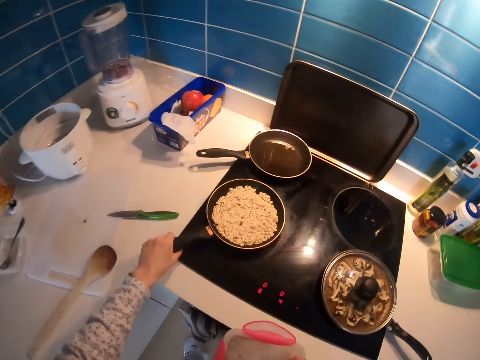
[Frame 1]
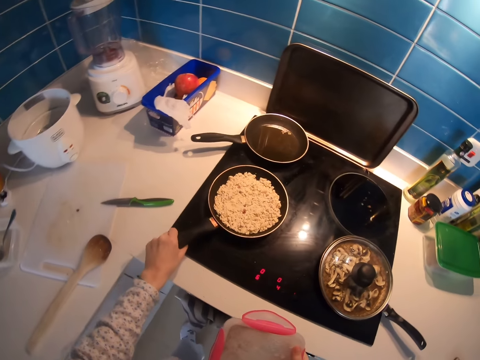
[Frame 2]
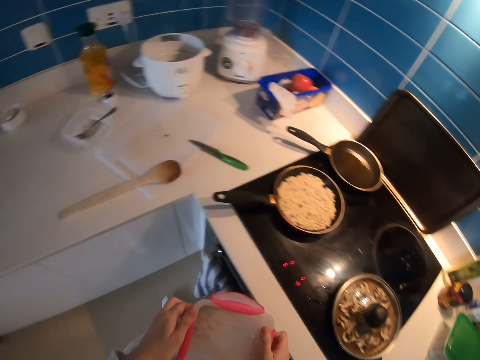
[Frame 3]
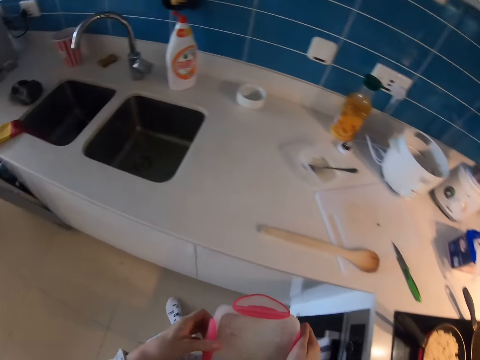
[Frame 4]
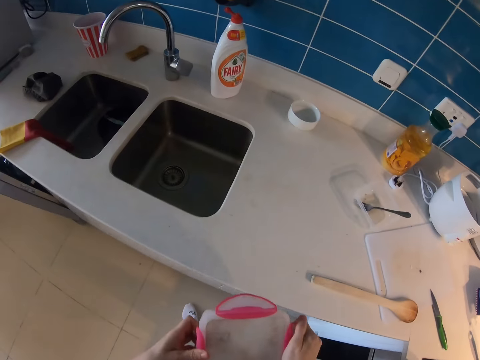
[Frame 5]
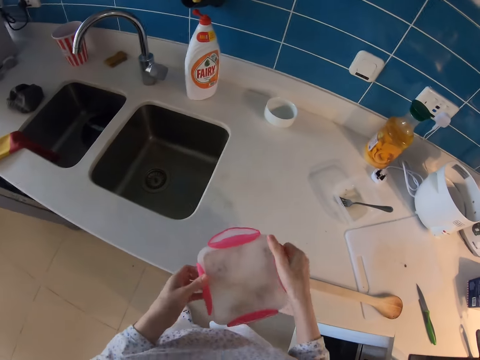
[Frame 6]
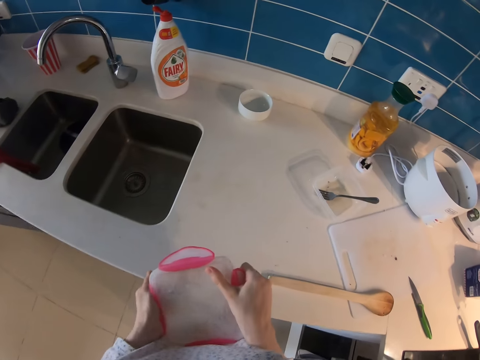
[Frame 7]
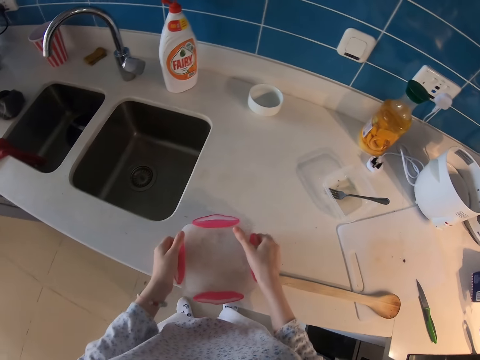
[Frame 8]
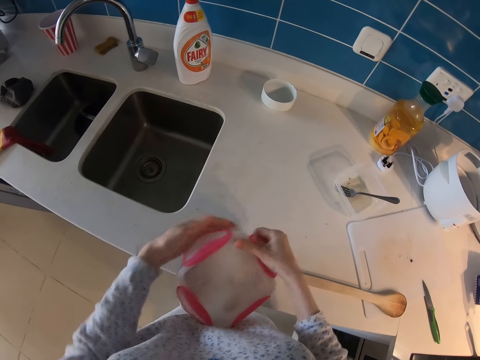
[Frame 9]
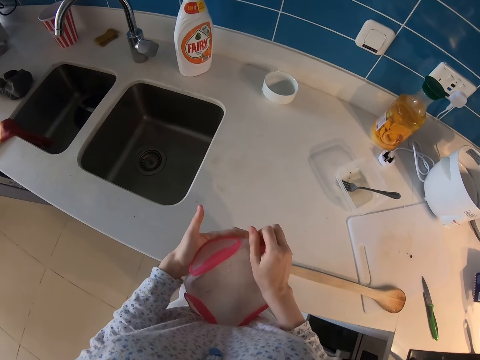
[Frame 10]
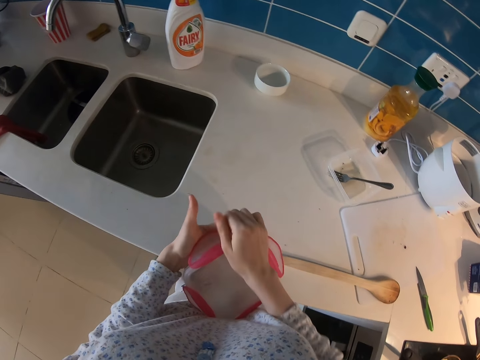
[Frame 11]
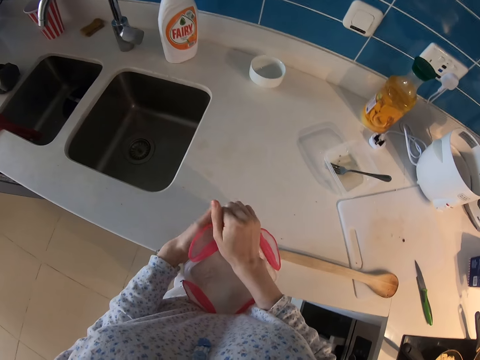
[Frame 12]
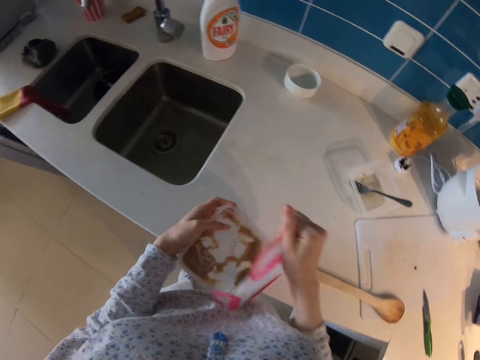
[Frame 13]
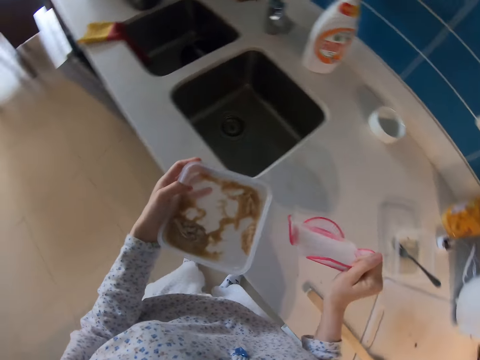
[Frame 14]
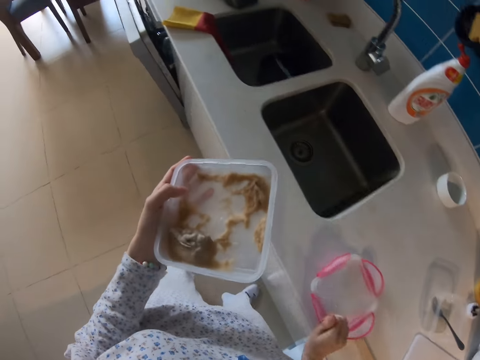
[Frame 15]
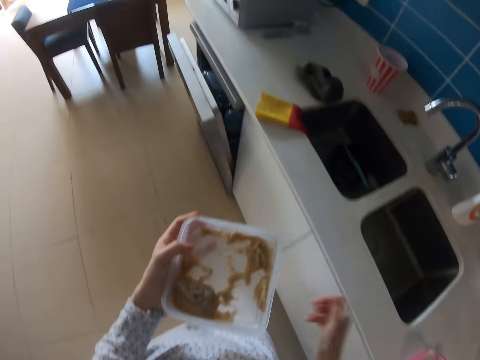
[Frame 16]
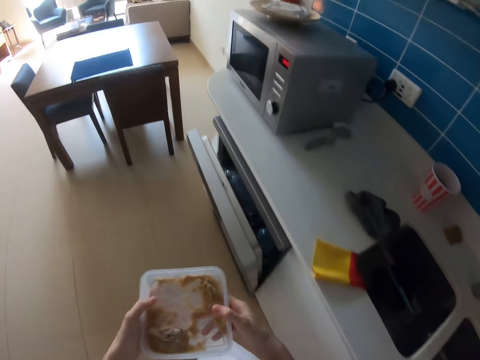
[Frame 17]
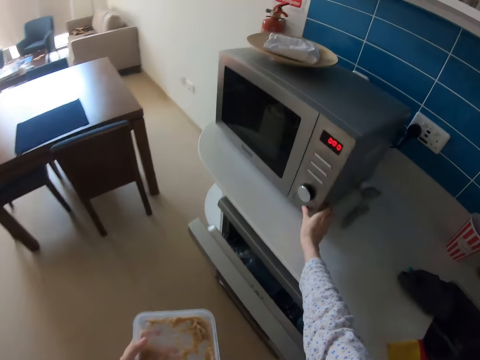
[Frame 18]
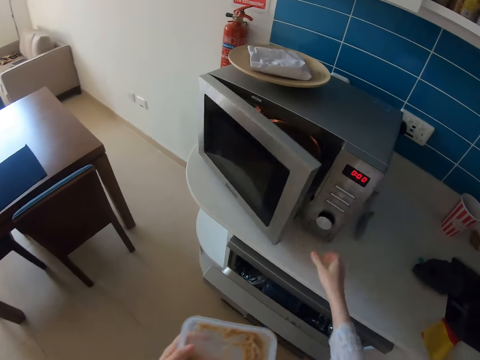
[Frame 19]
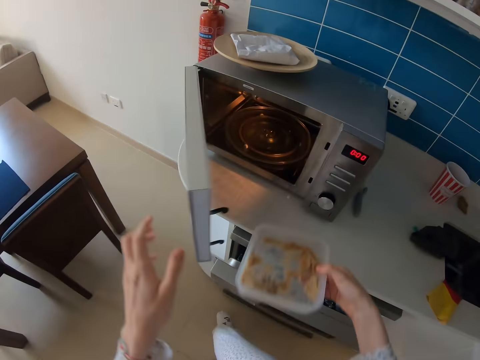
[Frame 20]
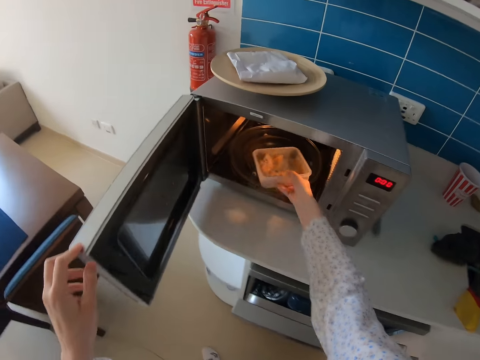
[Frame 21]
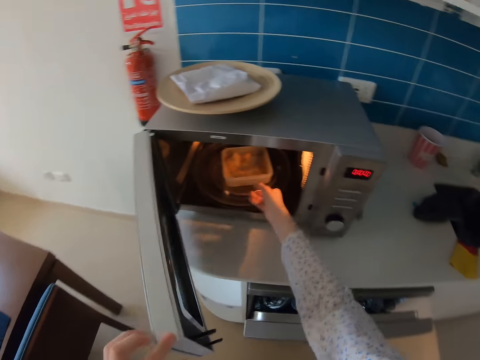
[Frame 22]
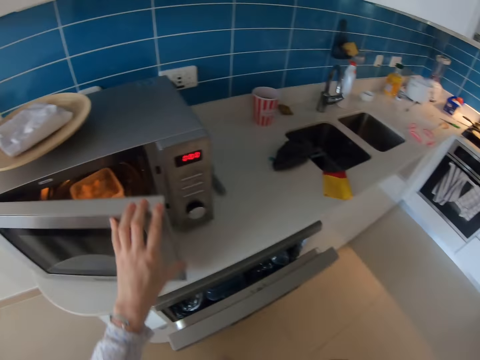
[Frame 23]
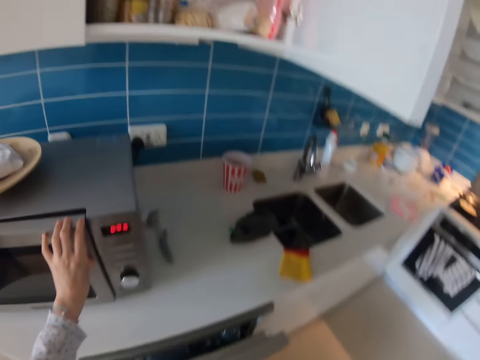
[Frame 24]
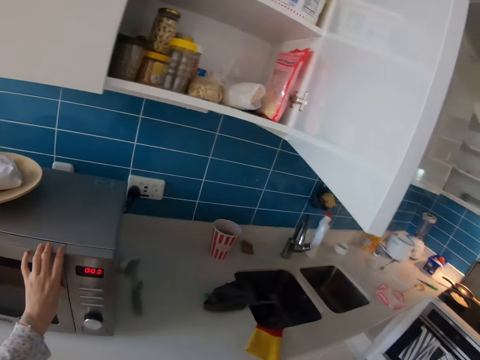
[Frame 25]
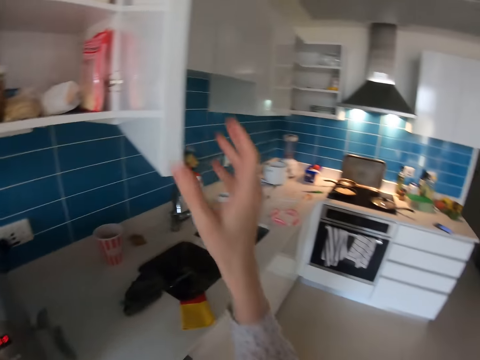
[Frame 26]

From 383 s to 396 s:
The camera wearer moves the frying pan on the cooker. They hold the cooking pan. They move with the container in the kitchen. They put the dish on the table. They open the container. They place the lid on the counters. They move with the container in the kitchen. They press the button. They open a microwave. They place the container in the microwave. They close the microwave.

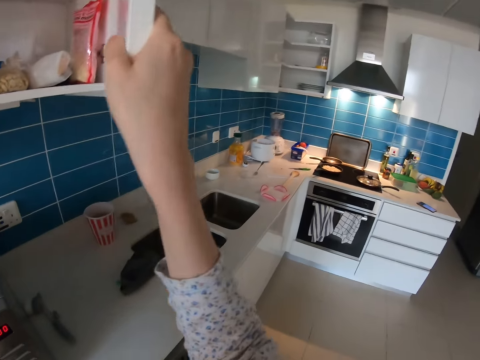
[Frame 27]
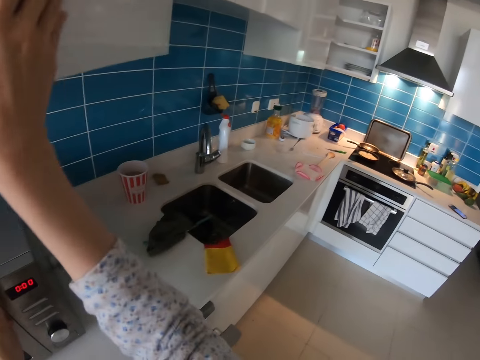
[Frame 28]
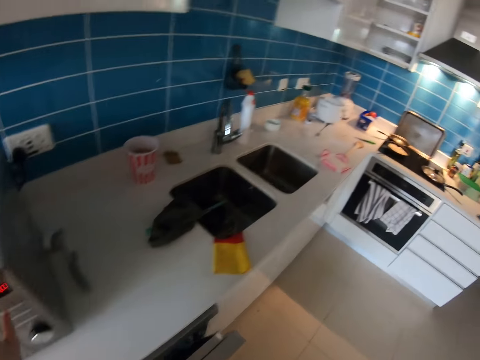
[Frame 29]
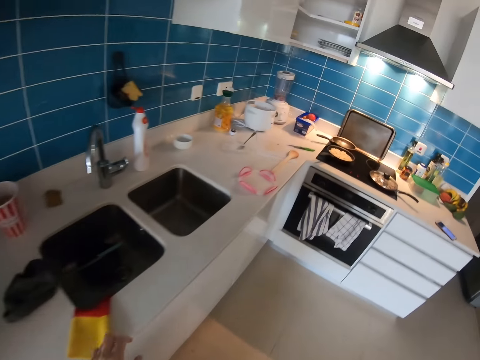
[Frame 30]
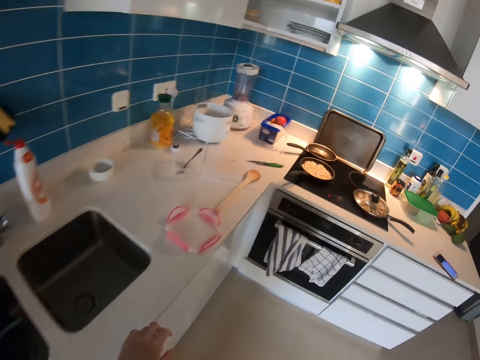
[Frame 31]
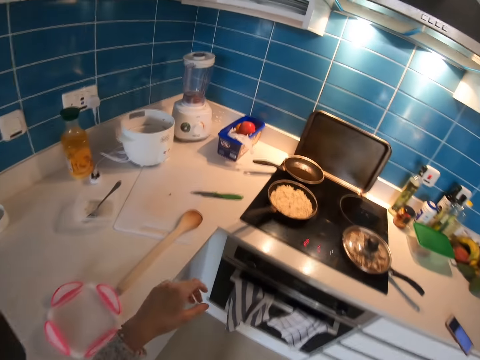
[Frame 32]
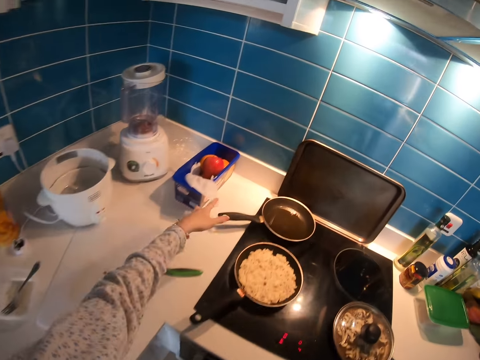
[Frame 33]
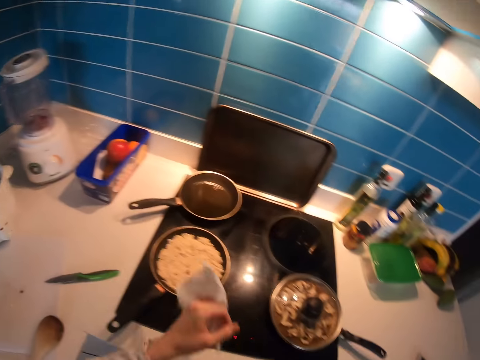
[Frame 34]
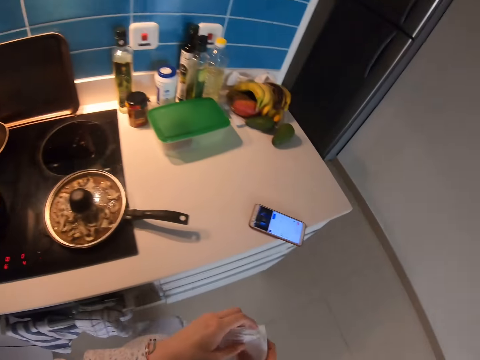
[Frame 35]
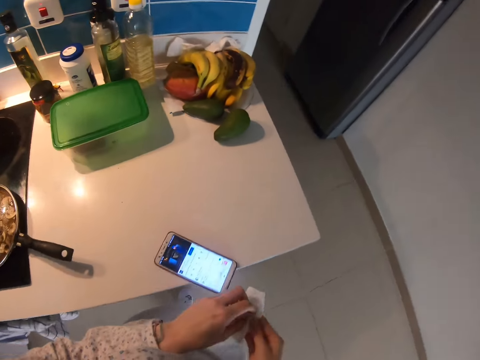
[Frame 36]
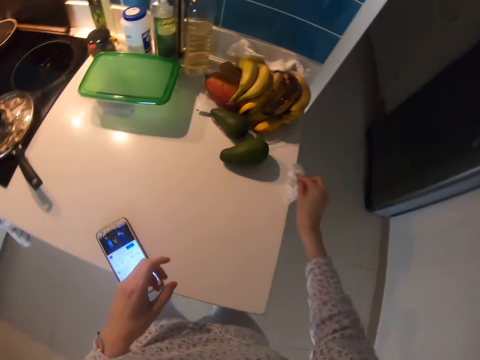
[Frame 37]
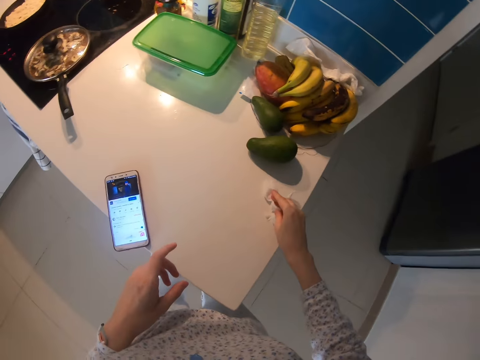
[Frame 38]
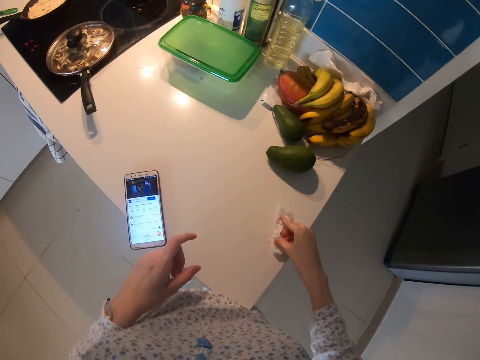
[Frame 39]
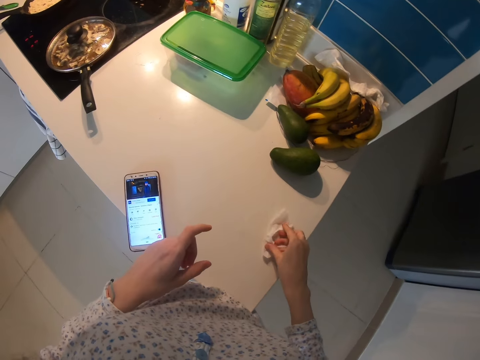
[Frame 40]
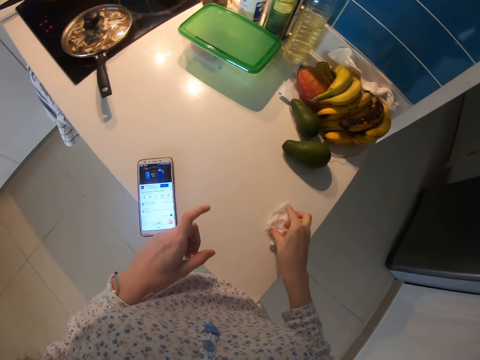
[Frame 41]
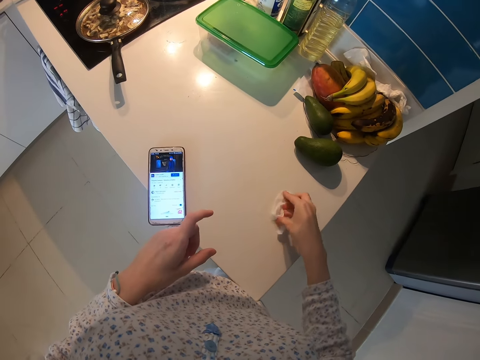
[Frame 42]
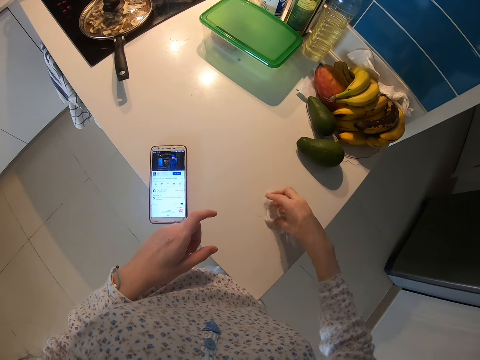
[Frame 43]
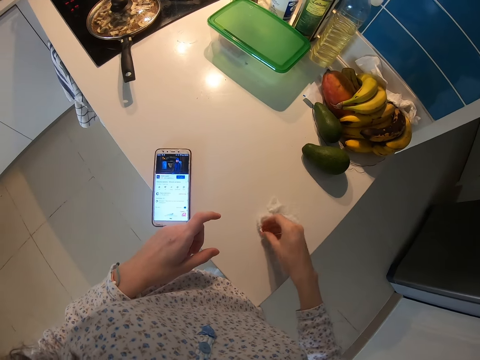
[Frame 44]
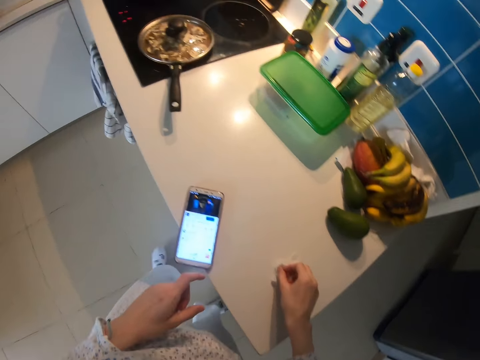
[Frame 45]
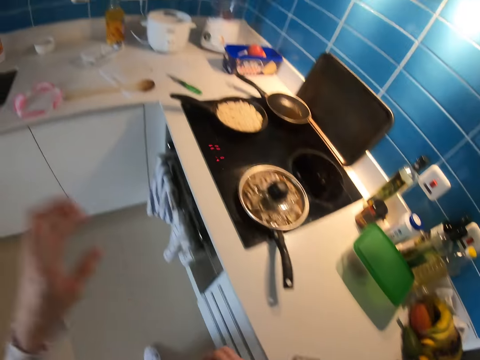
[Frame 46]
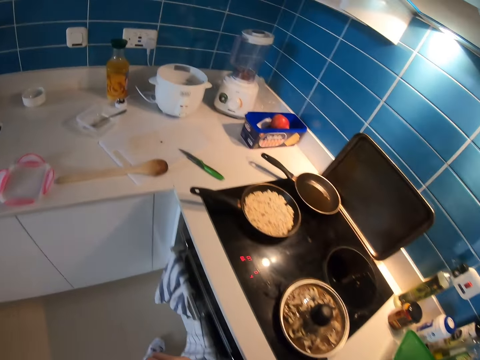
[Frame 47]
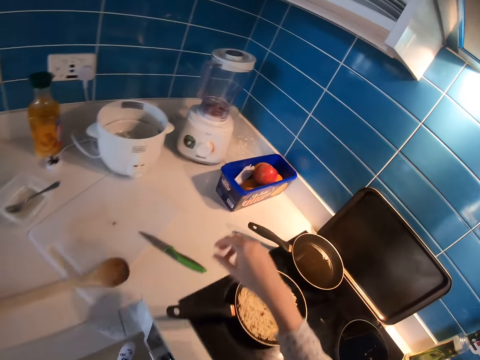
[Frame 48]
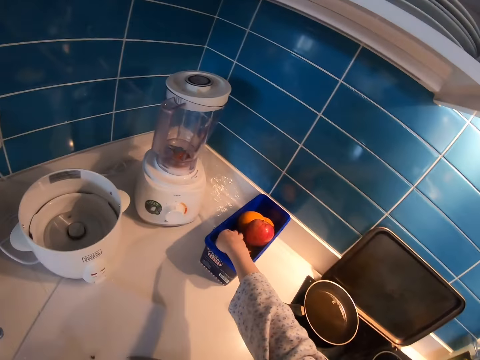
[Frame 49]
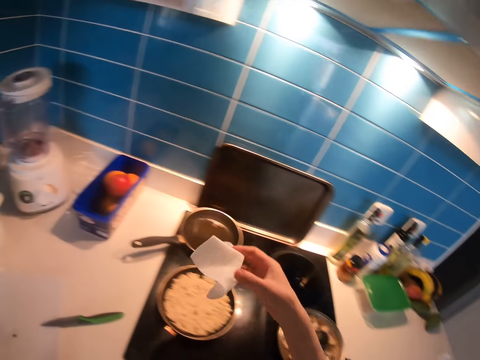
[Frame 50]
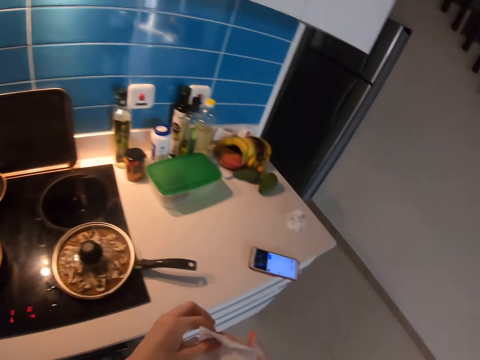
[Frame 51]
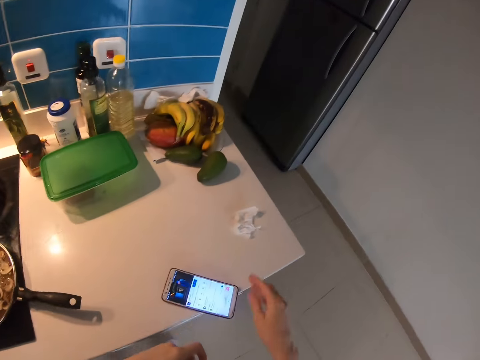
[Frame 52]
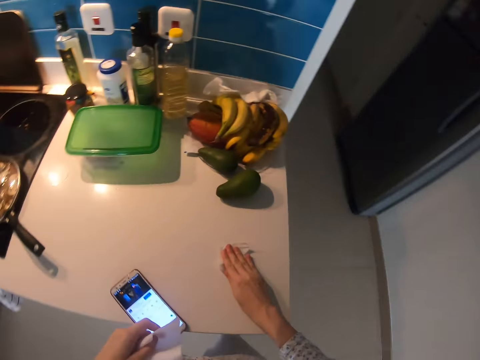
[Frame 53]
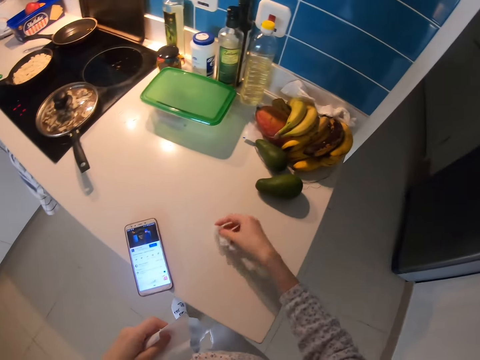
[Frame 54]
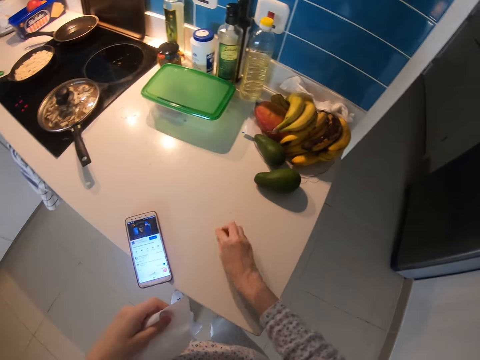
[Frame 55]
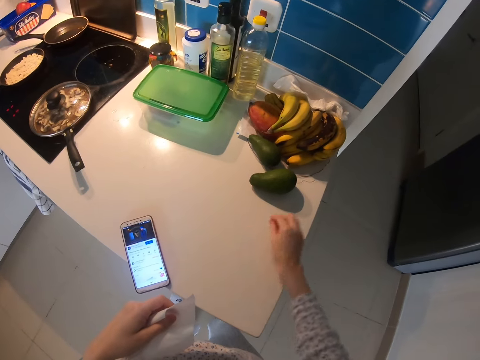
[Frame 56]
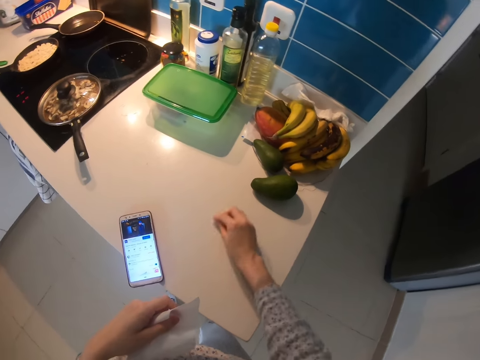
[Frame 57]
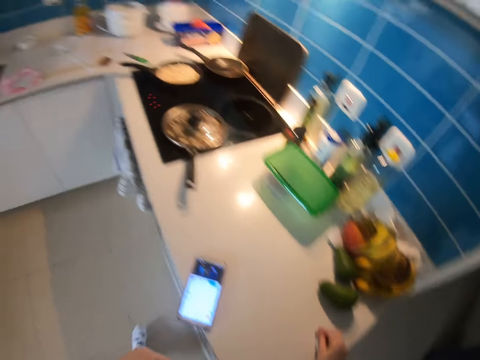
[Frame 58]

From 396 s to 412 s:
The camera wearer closes the cabinet. They move in the kitchen. They pick up a serviette from a container. They move in the kitchen. They wipe the counter with the serviette. They move in the kitchen. They pick up the serviette from the container. They move in the kitchen. They wipe the counter with the serviette.
